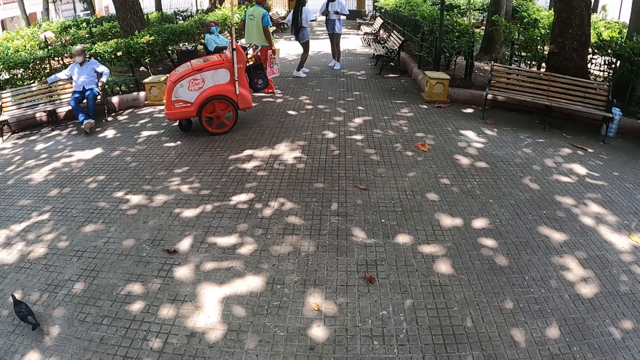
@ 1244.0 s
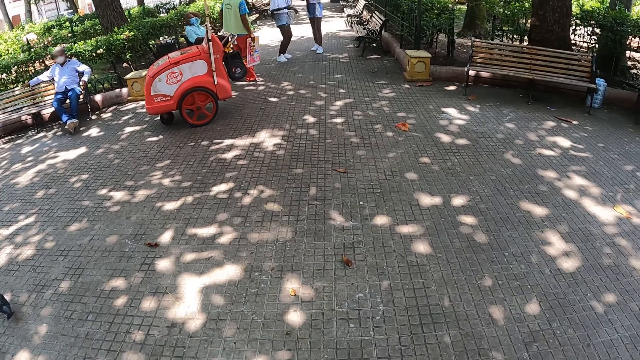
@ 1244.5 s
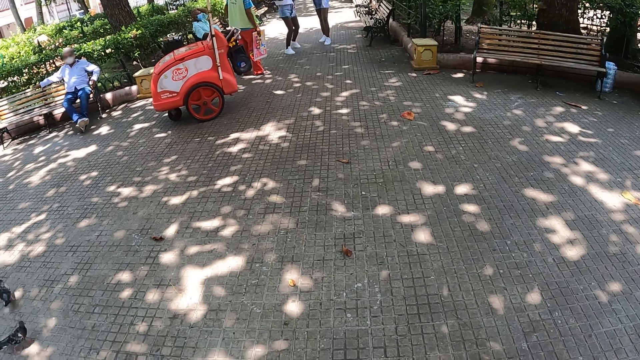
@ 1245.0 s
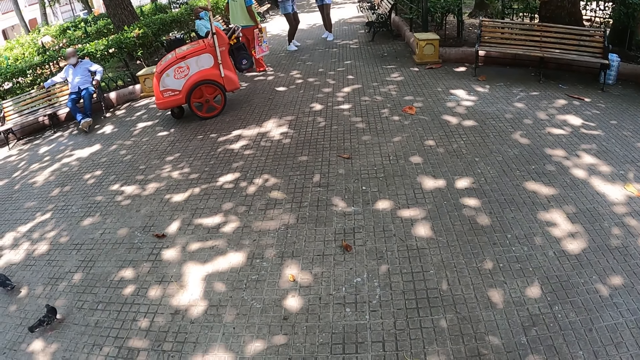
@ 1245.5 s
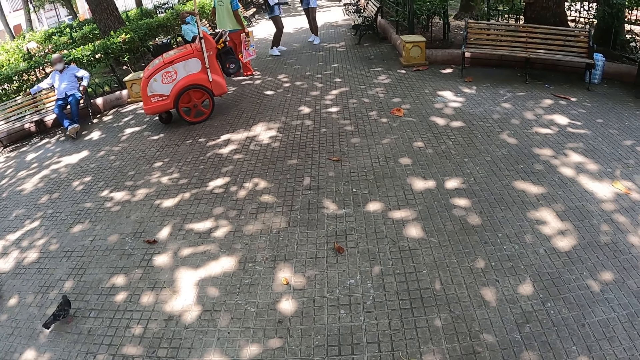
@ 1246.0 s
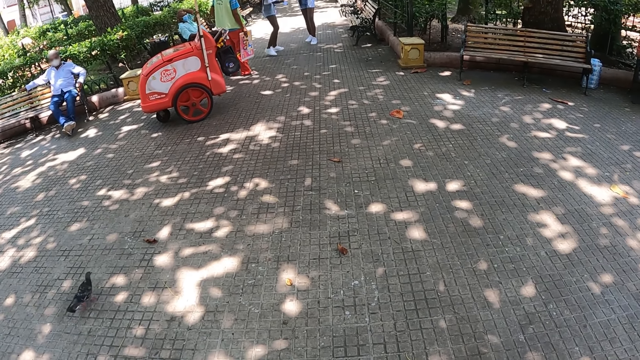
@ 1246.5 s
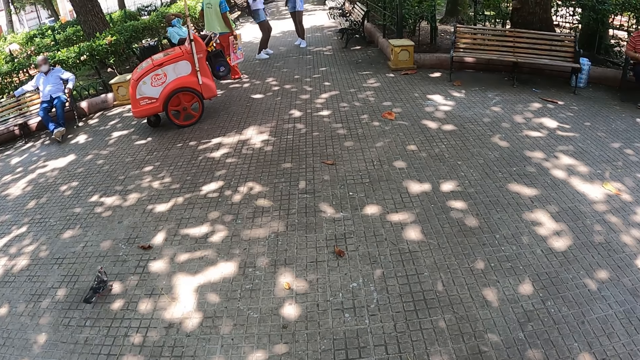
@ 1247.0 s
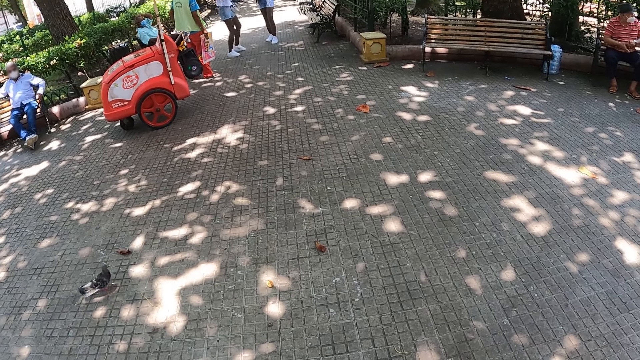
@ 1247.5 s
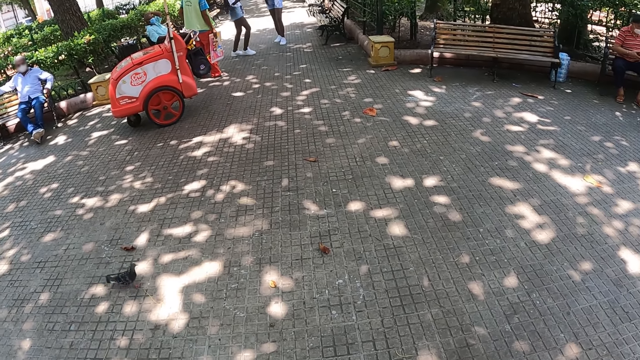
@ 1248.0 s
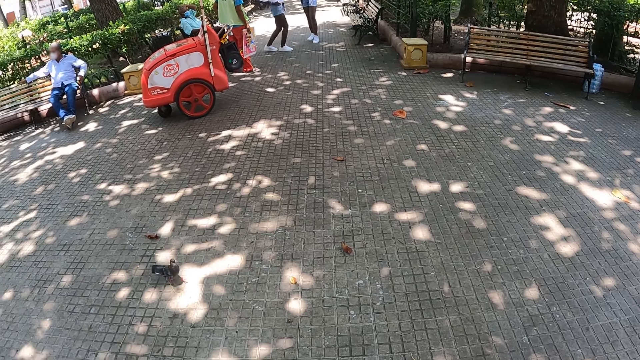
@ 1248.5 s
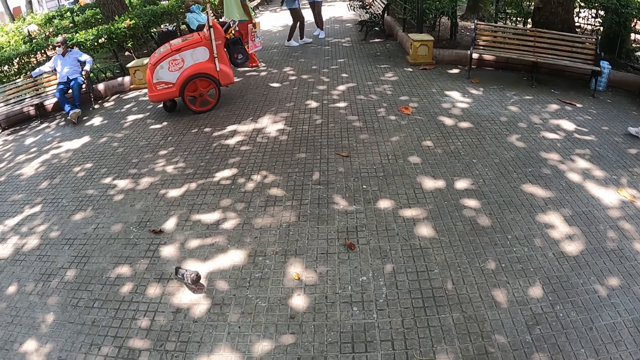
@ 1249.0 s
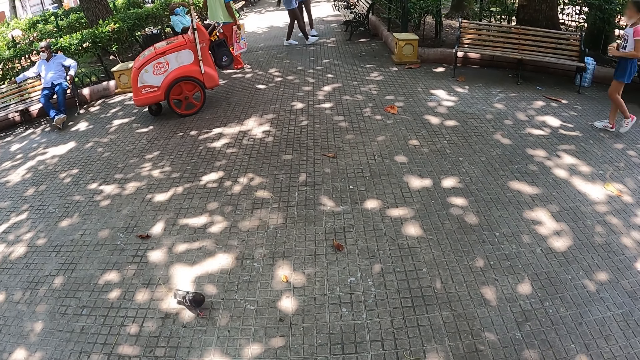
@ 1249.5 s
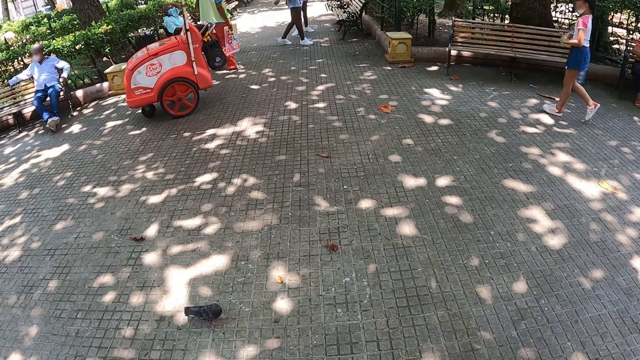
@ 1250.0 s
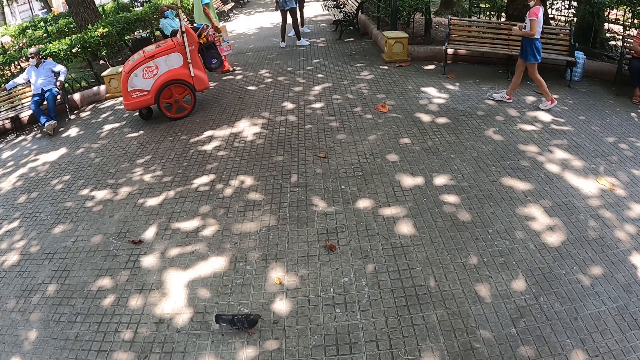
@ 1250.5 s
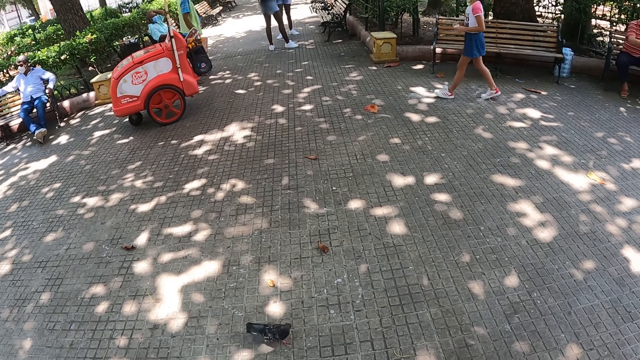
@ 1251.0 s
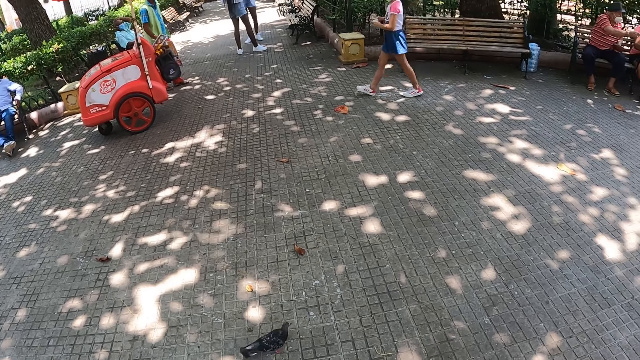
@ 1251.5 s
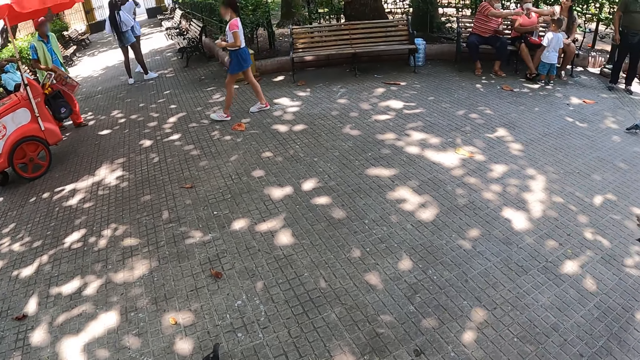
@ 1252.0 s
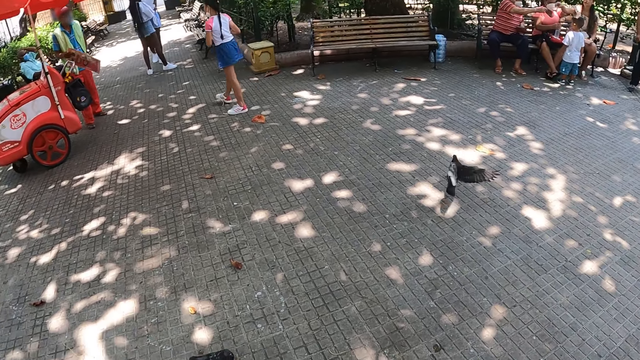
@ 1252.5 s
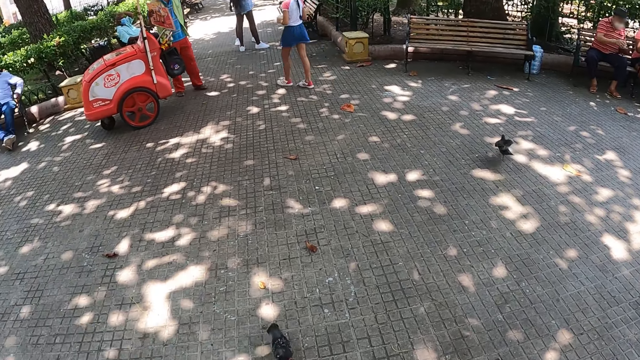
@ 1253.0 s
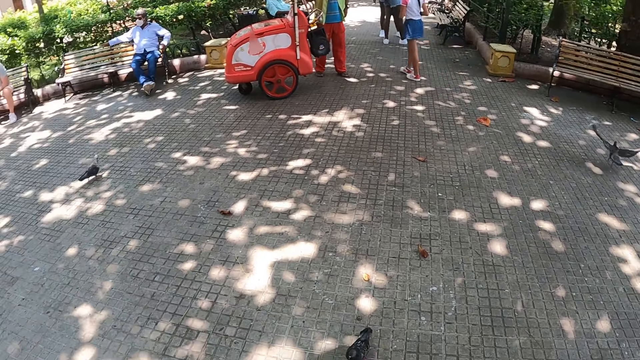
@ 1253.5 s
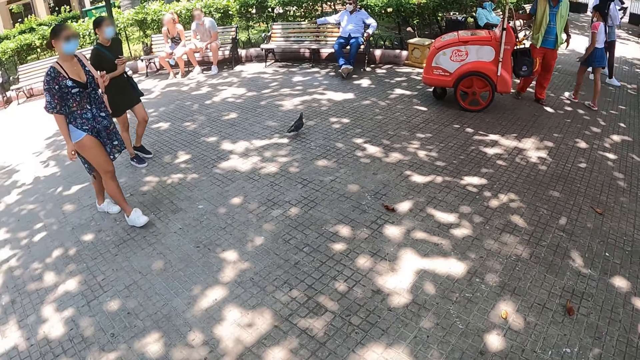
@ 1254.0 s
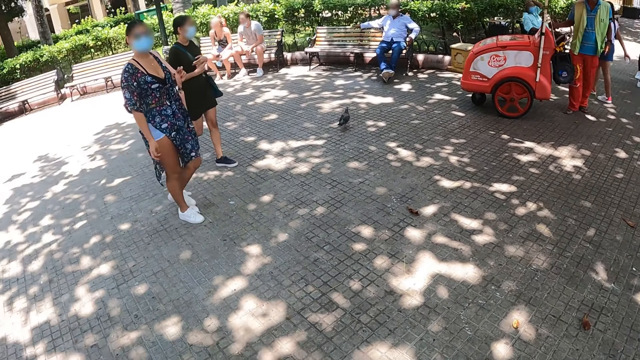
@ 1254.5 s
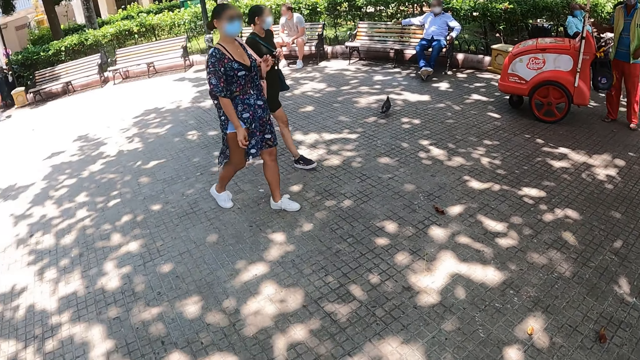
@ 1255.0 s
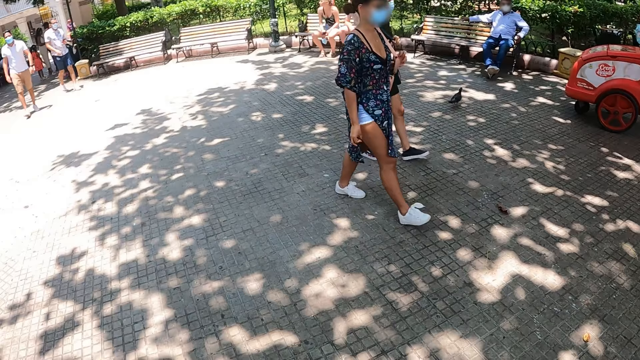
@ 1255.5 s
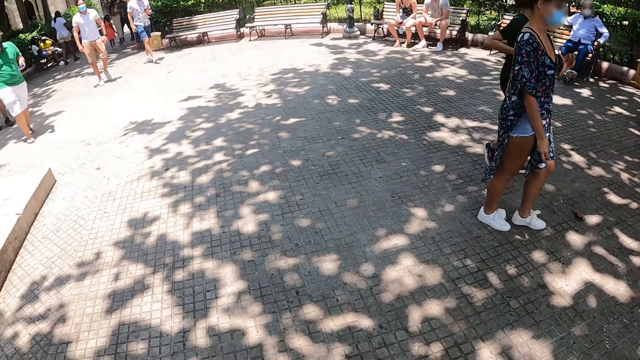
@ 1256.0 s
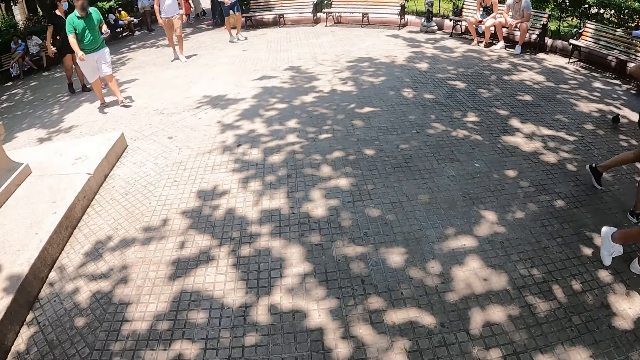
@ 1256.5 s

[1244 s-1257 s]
The camera wearer looks around.

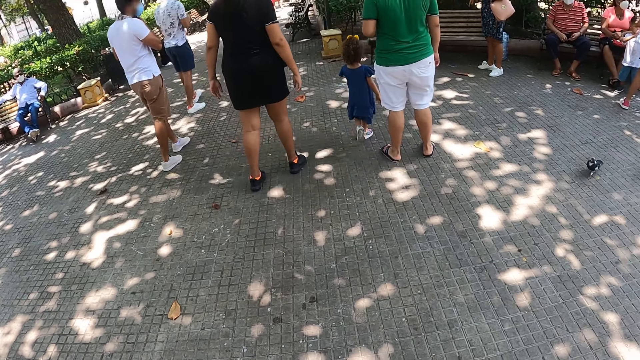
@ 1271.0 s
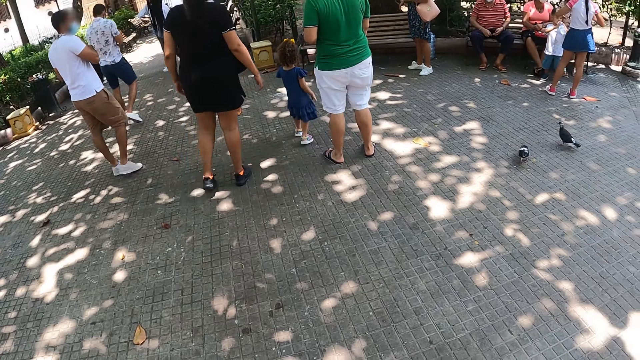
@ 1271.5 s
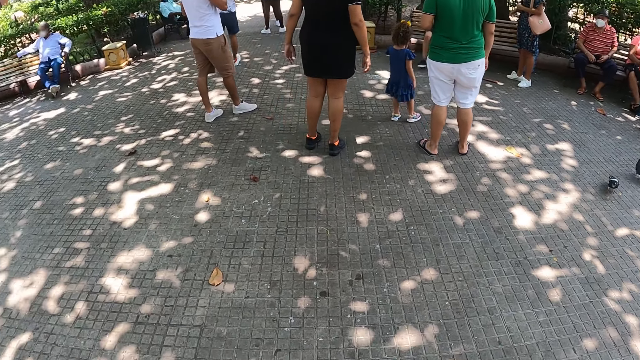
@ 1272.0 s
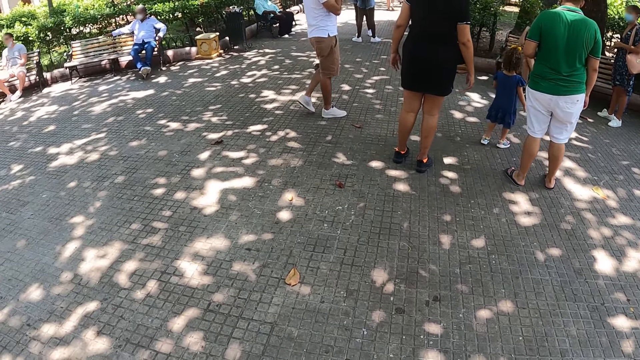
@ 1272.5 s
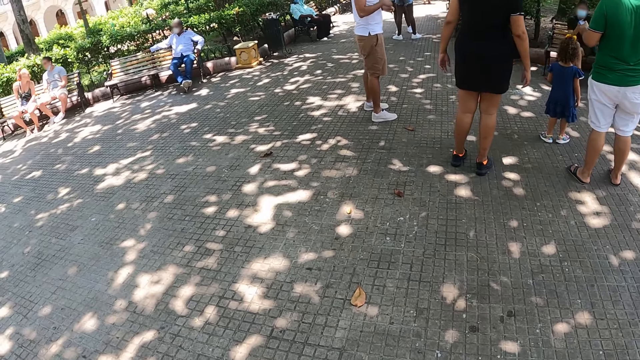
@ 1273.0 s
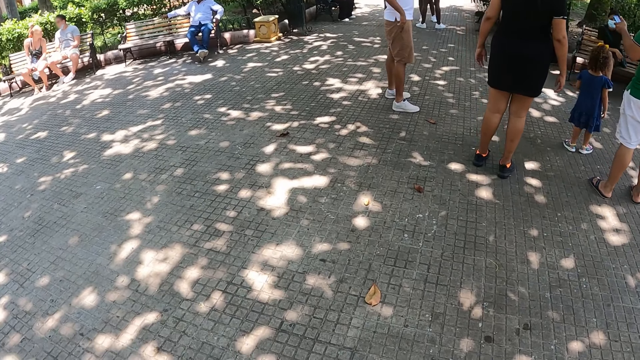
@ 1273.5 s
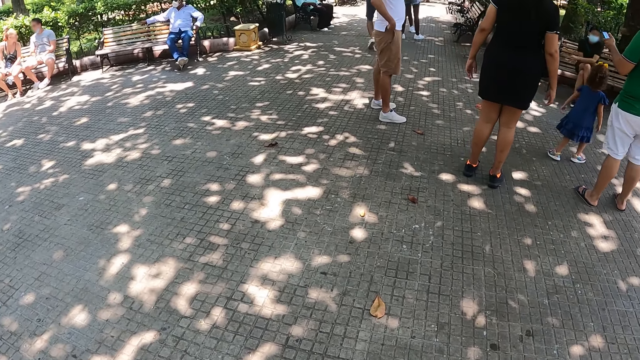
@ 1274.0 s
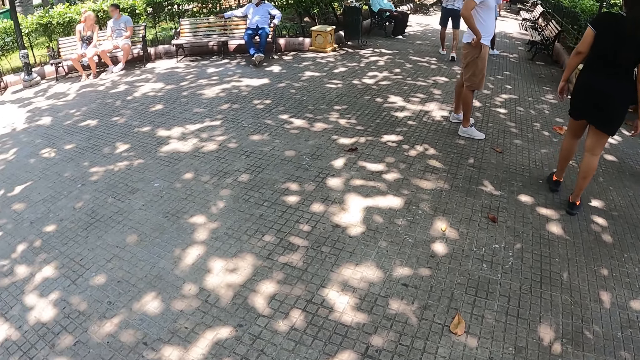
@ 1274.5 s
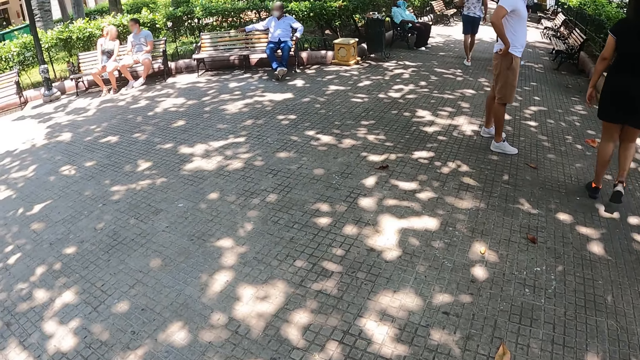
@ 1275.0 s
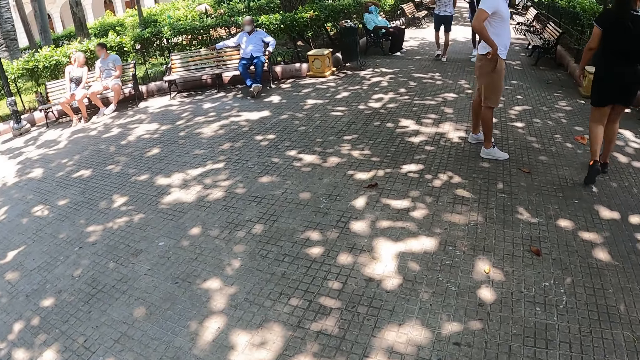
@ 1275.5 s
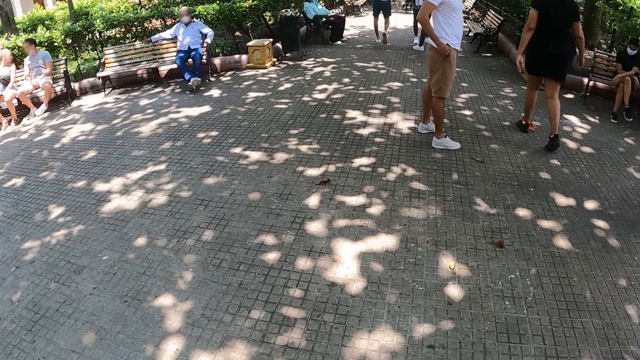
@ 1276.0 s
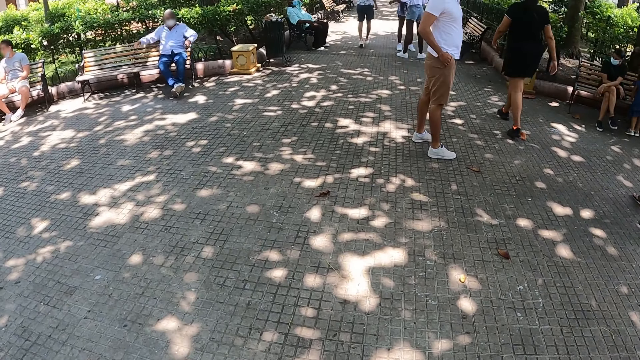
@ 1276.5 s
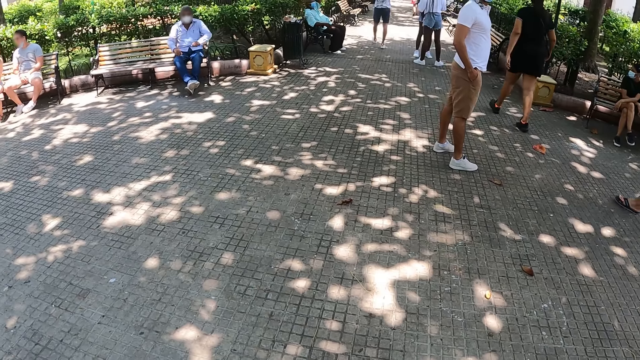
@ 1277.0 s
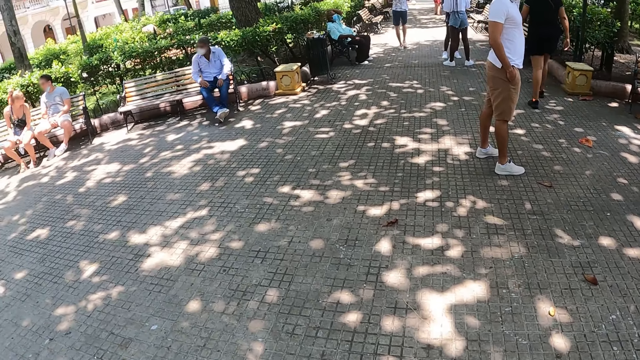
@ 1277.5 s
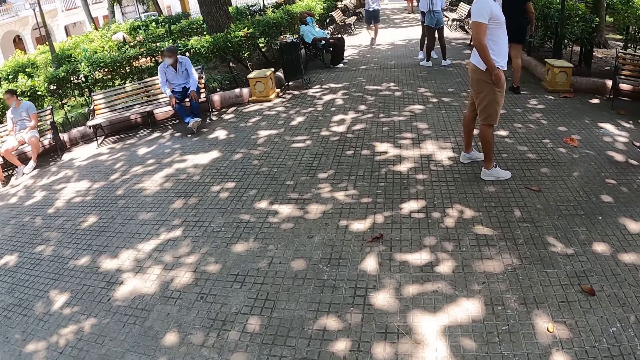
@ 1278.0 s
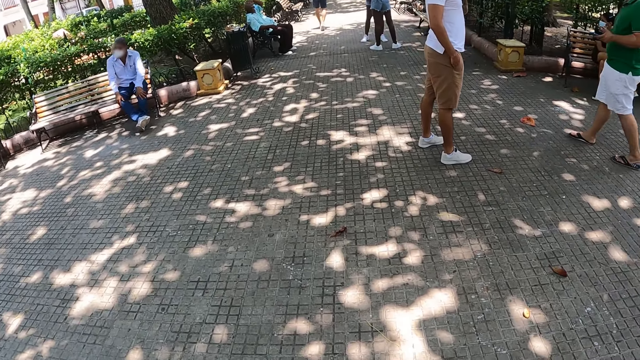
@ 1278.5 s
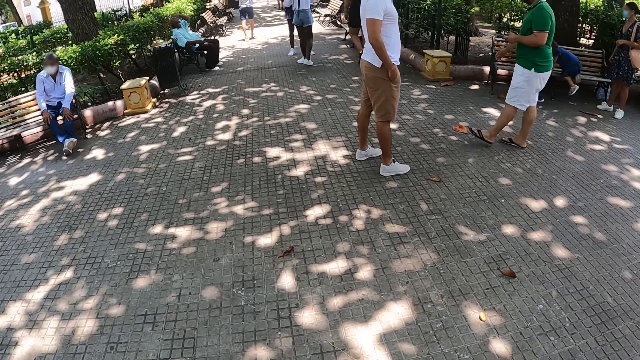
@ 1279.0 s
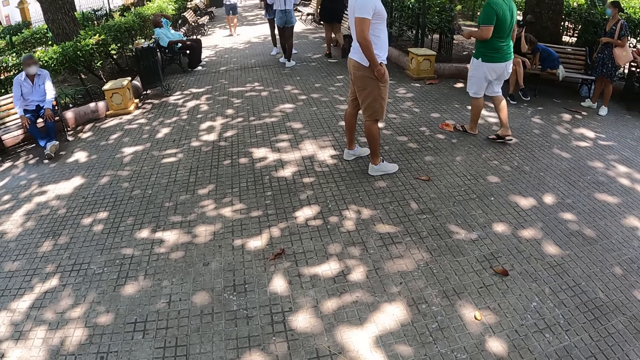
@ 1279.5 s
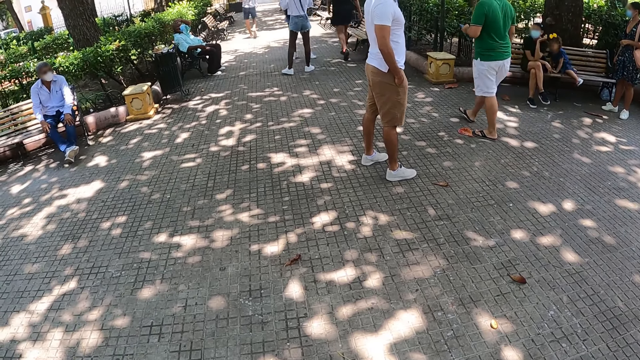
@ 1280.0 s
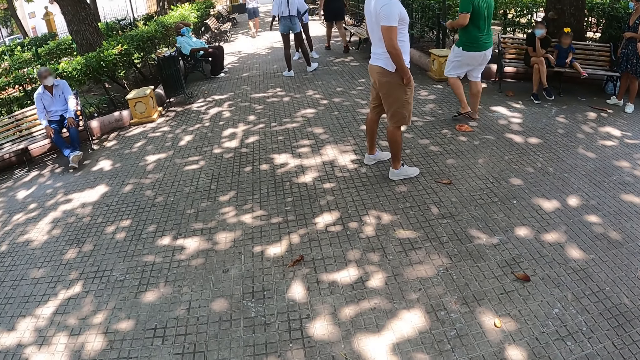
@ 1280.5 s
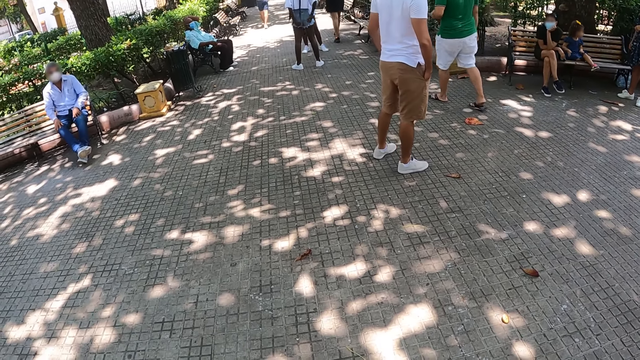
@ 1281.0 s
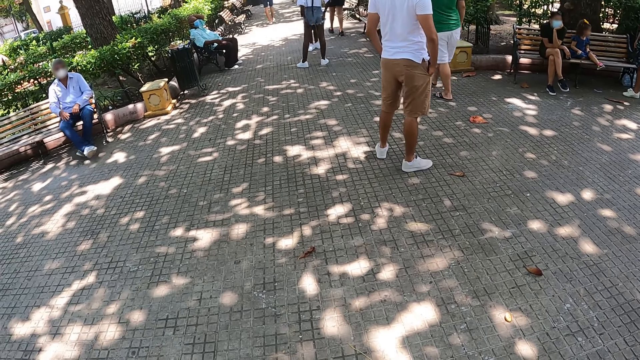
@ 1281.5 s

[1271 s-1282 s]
The camera wearer walks. They stop walking.
